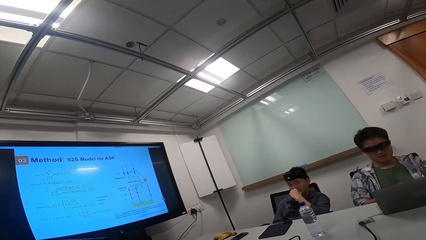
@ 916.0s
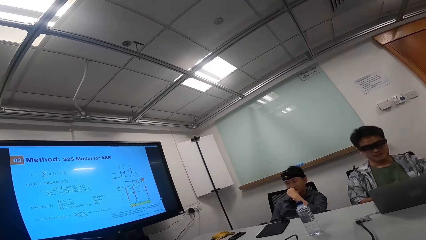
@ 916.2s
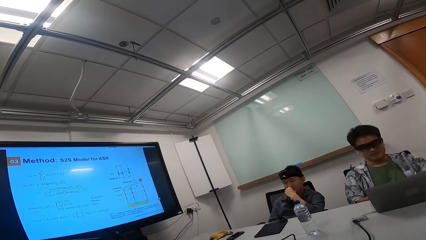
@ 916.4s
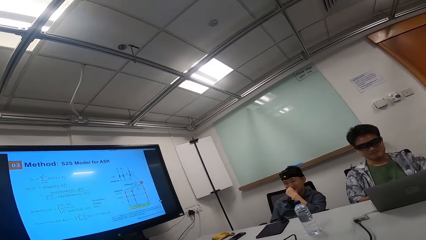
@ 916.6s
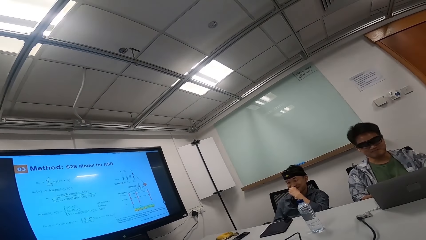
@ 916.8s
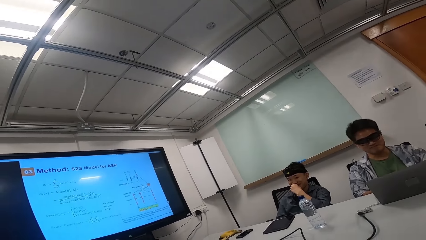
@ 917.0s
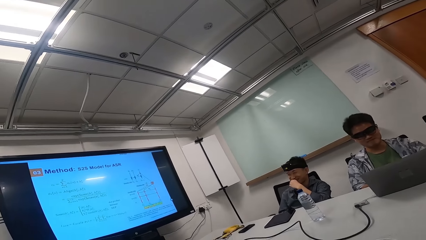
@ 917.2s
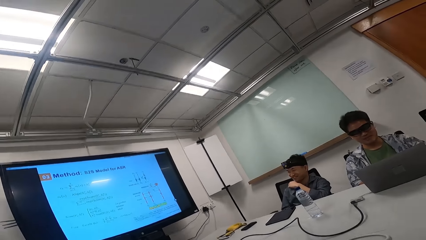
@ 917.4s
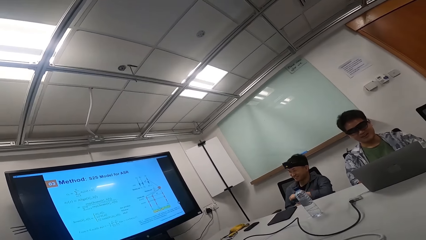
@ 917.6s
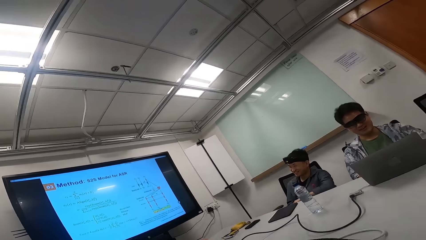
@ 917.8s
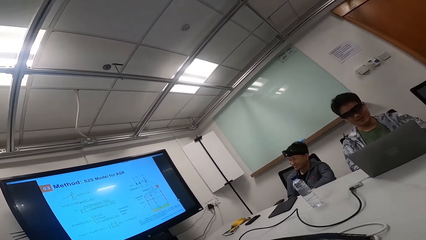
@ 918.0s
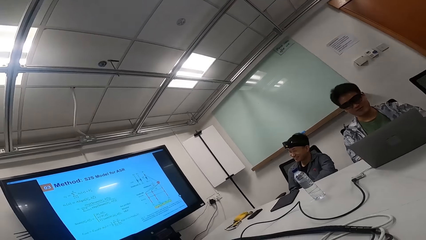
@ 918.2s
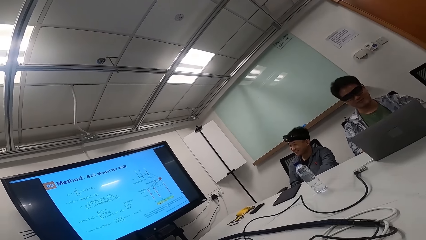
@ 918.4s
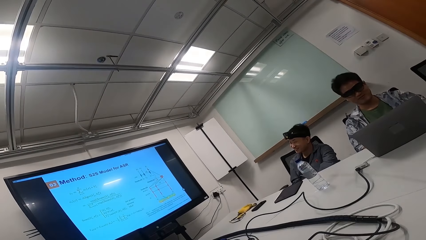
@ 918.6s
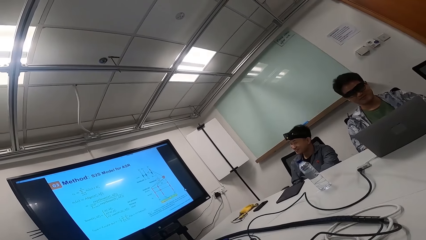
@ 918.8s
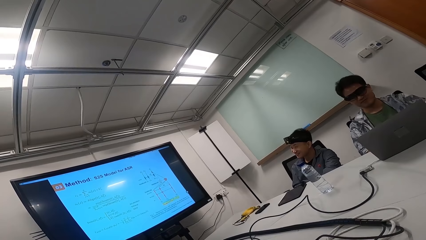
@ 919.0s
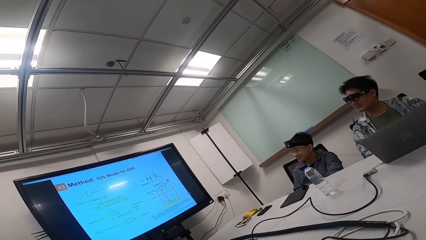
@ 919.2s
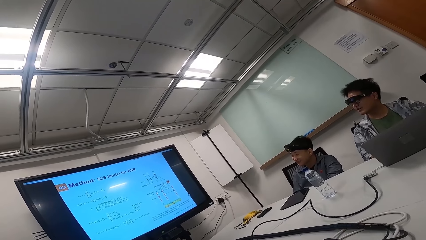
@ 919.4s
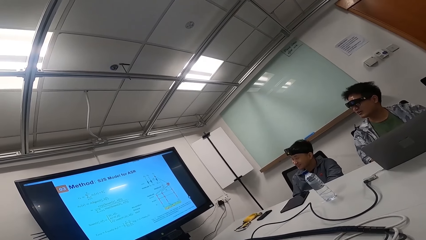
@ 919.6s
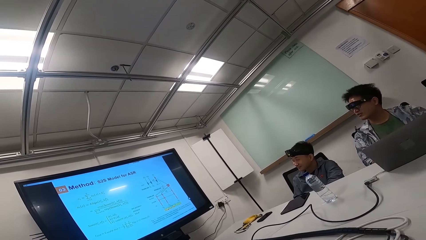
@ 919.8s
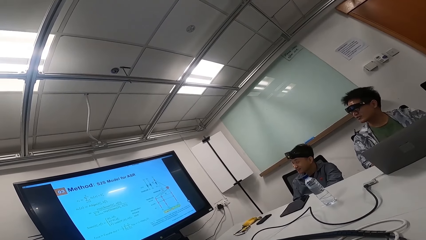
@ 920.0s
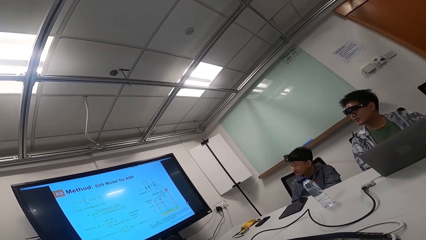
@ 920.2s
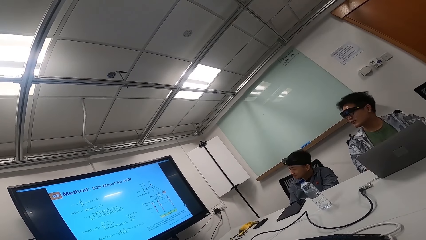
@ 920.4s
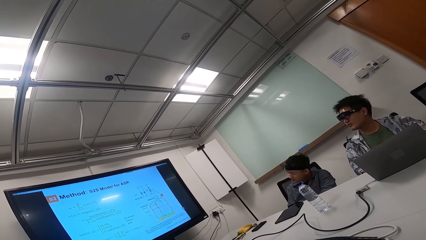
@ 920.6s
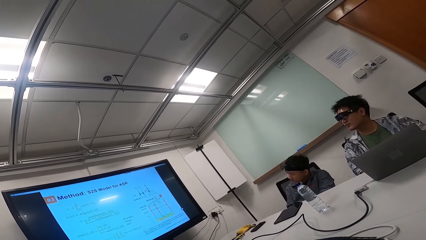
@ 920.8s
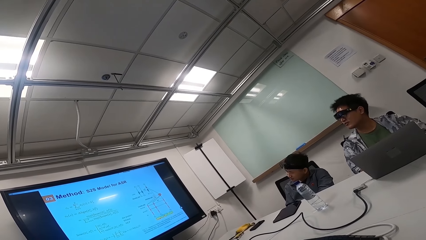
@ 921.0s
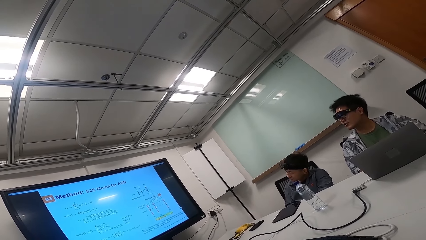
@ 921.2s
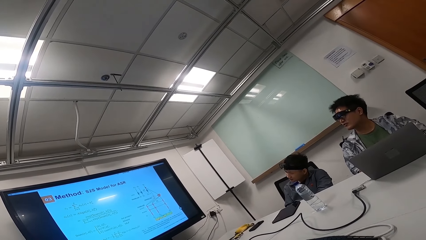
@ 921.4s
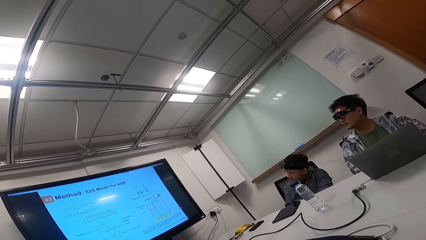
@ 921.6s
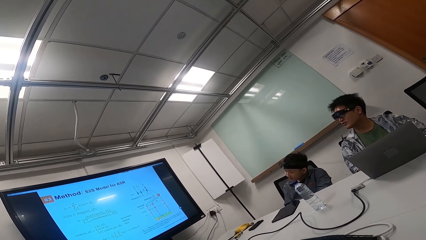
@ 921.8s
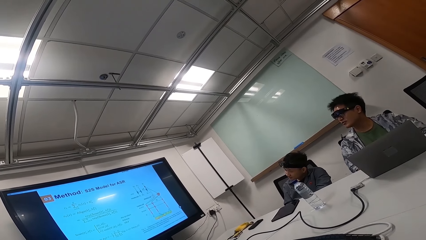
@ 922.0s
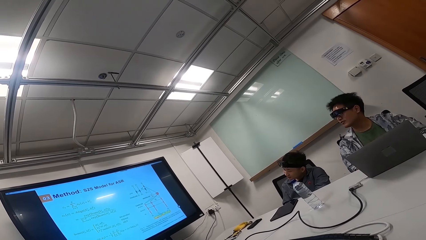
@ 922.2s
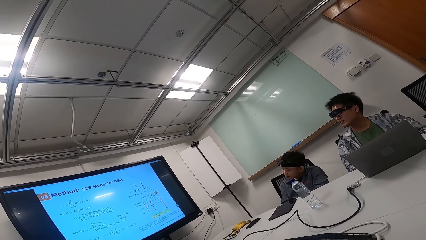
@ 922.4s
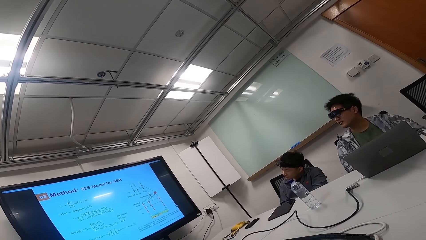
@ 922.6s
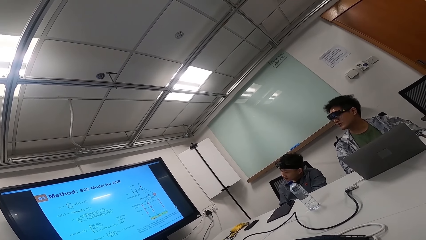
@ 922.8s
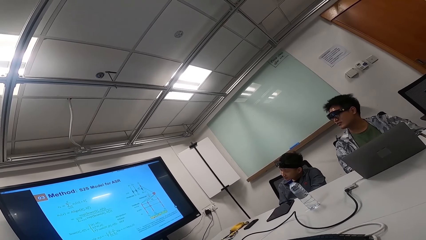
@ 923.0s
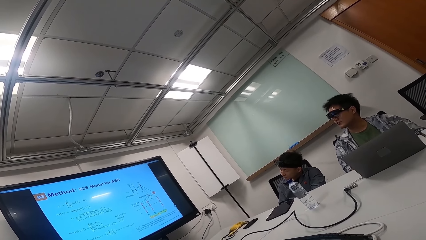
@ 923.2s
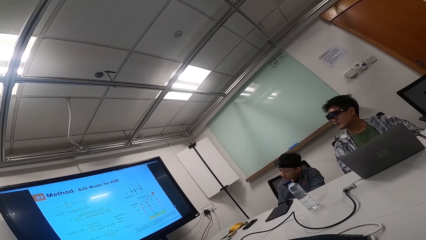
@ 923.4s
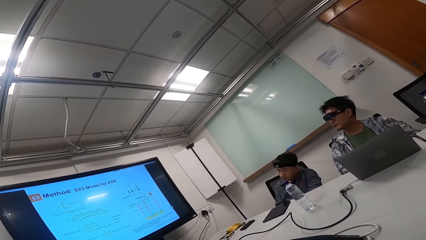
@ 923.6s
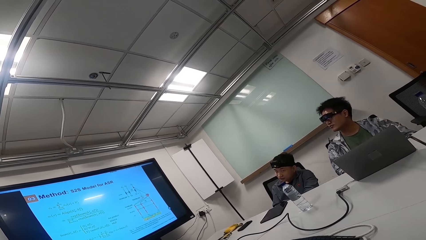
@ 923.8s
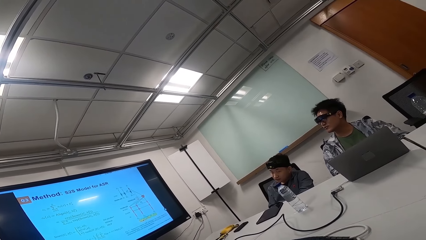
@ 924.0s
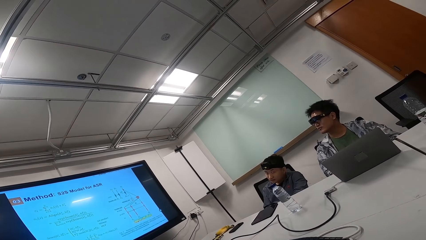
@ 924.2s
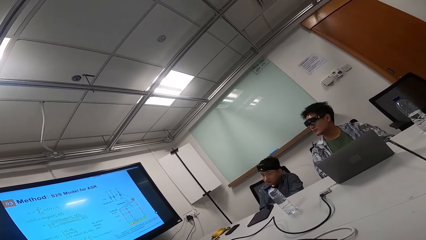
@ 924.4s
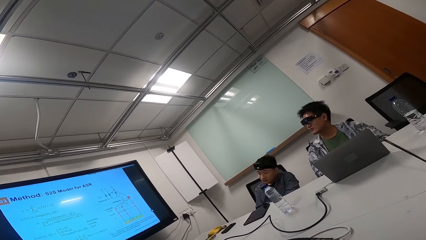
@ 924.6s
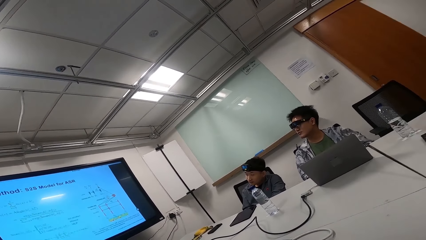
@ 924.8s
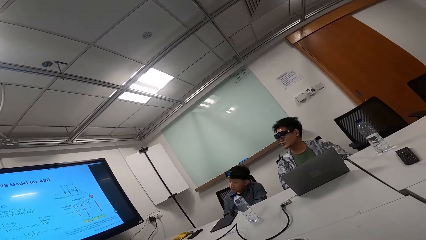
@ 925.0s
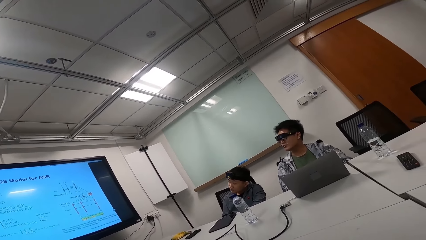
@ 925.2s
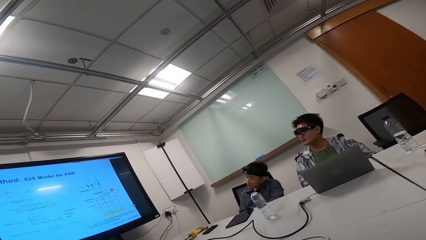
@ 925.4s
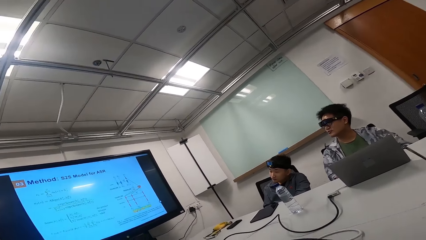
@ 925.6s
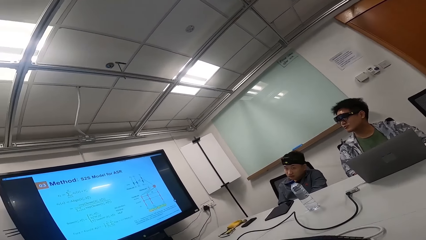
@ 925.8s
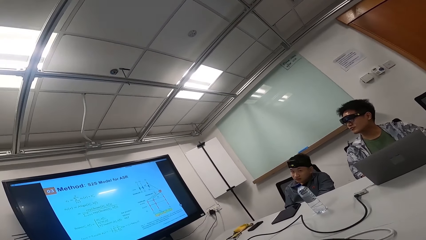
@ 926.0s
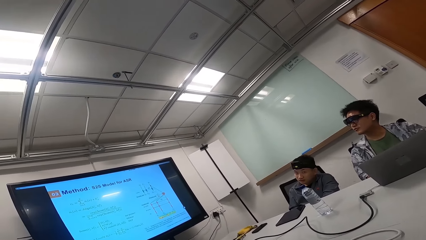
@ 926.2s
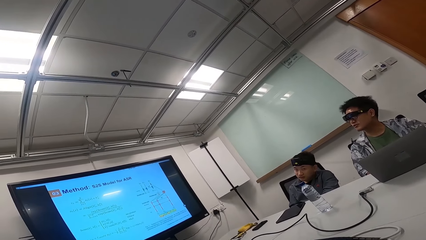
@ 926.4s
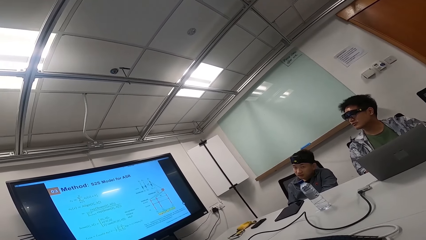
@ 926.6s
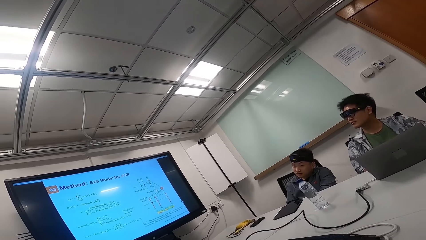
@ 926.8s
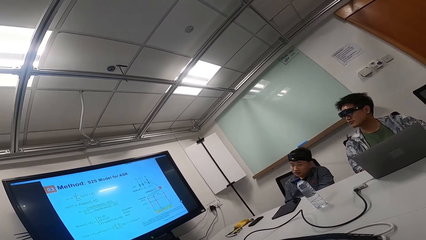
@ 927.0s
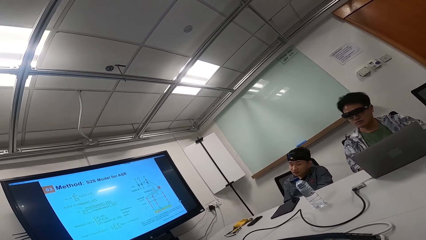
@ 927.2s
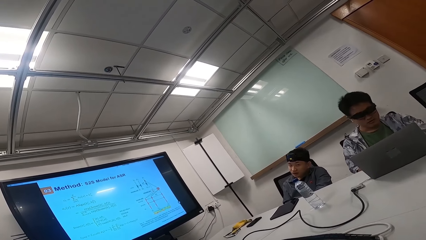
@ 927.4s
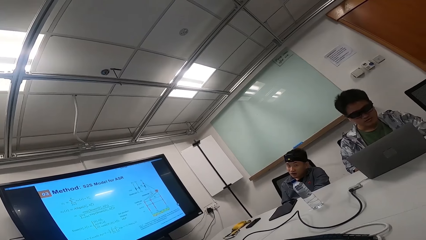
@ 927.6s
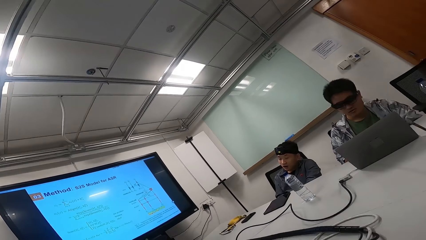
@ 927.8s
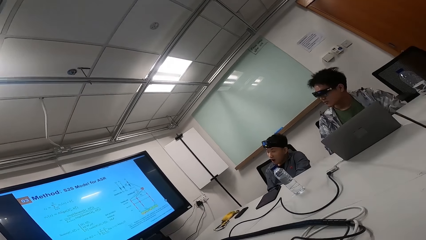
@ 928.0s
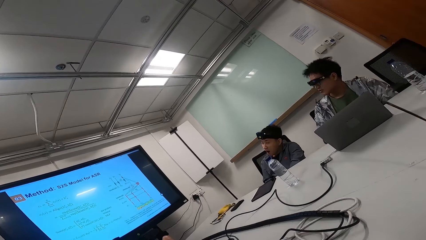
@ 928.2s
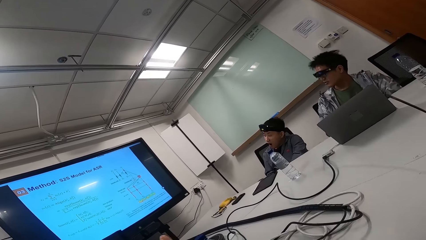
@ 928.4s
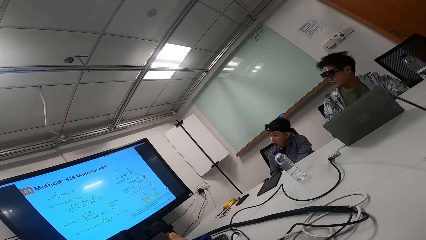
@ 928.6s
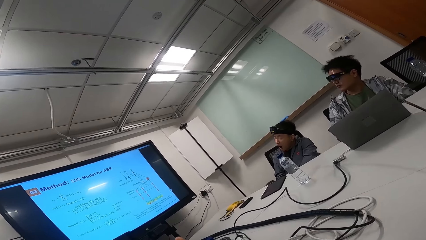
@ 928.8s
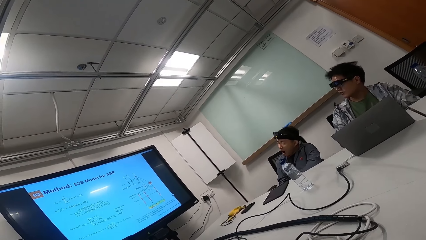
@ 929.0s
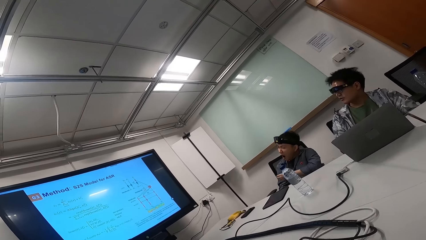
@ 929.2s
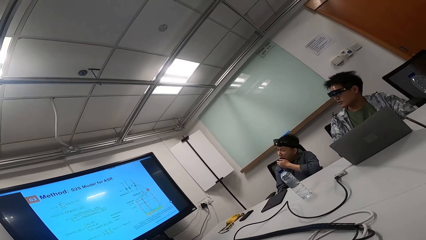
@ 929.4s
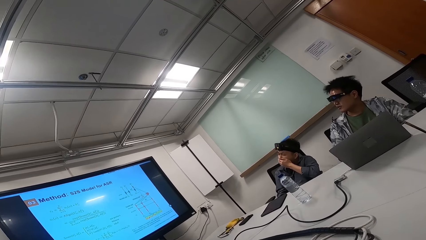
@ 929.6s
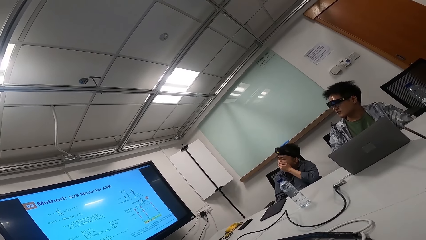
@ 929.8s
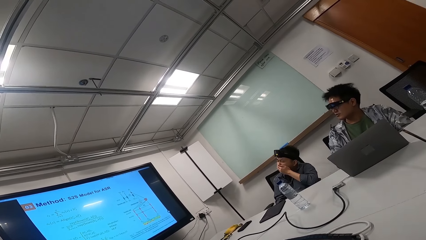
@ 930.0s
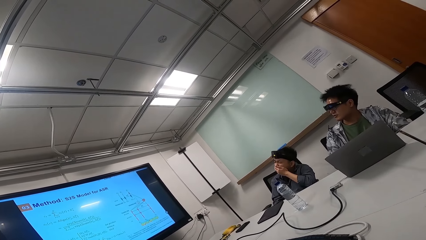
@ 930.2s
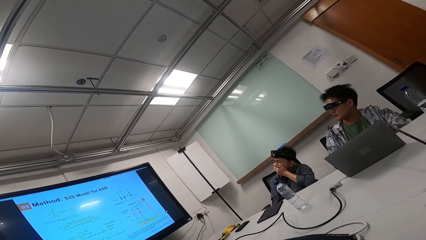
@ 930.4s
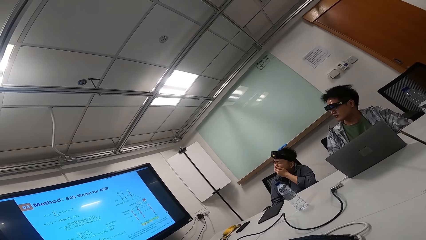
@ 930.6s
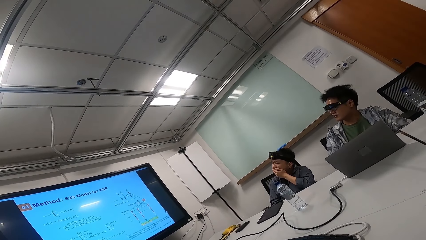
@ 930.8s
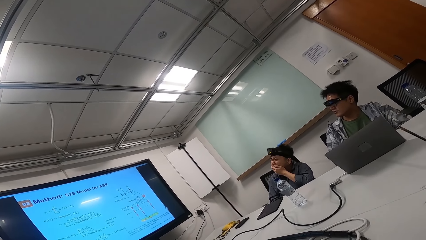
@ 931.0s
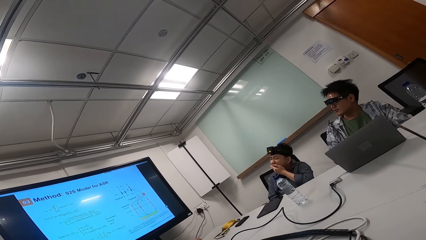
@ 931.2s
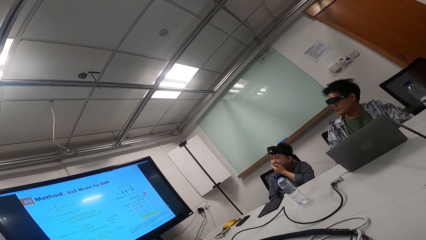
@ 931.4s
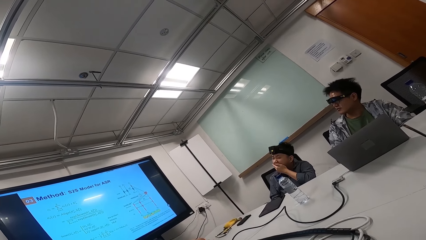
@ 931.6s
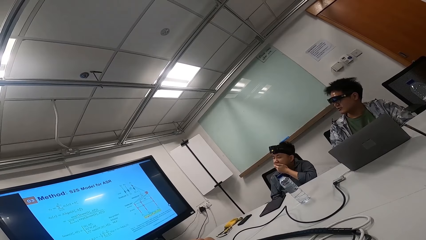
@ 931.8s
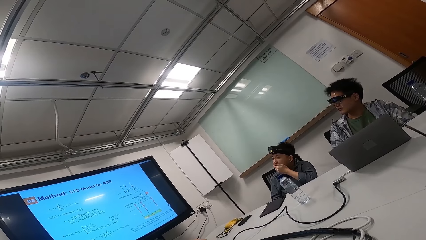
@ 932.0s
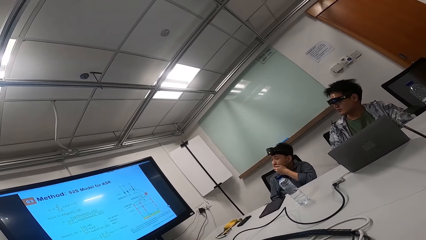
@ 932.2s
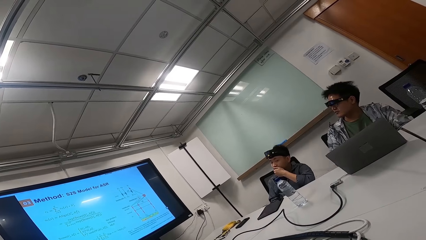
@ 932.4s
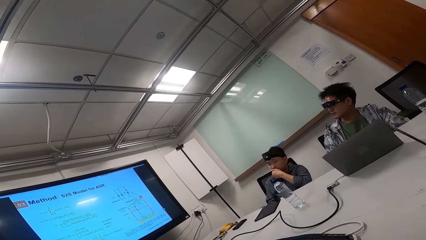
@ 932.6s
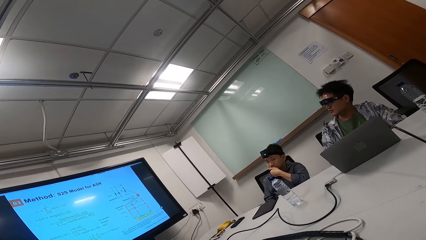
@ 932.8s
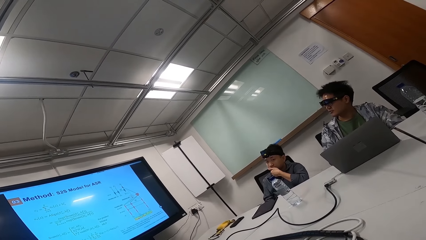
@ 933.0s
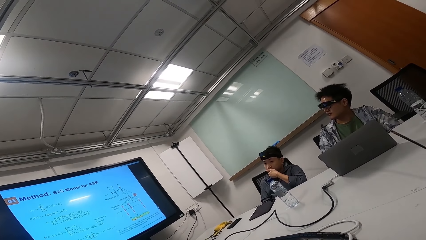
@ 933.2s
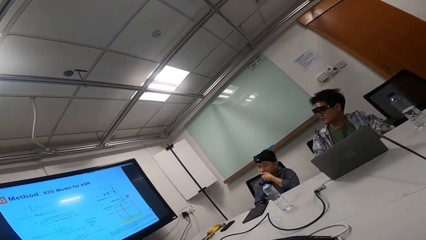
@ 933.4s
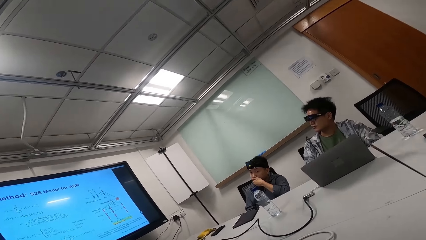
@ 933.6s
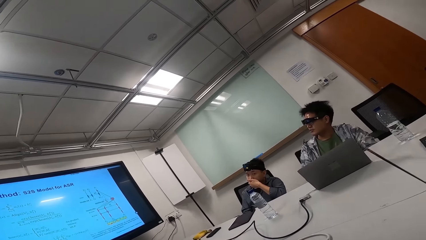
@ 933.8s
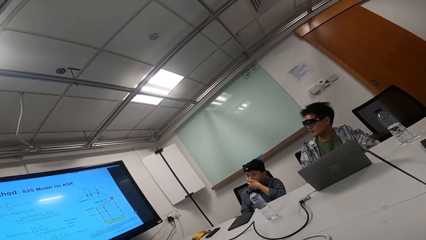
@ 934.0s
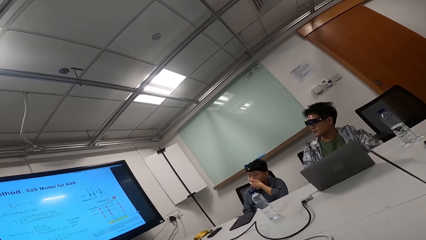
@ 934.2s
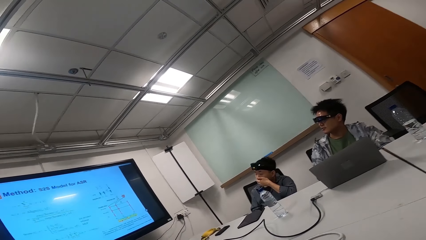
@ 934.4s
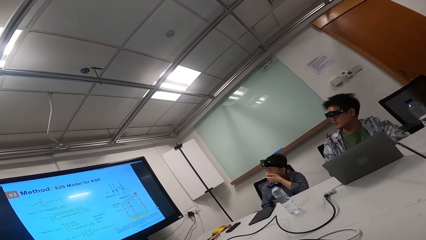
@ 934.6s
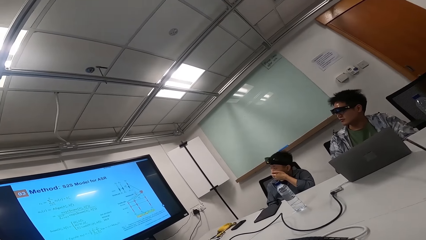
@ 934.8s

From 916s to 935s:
The camera wearer laughs. They converse with a man. They read on the TV. The man puts his hand on the mouth.
